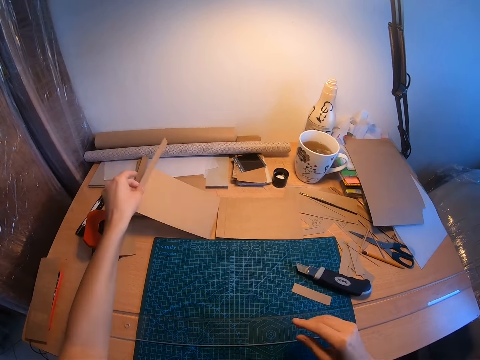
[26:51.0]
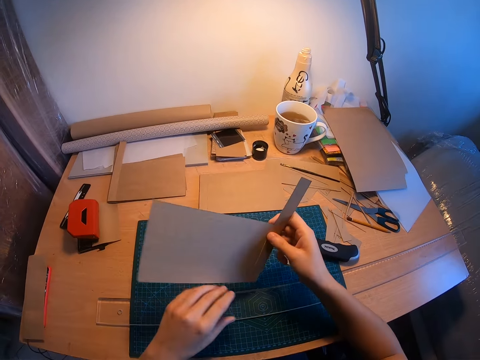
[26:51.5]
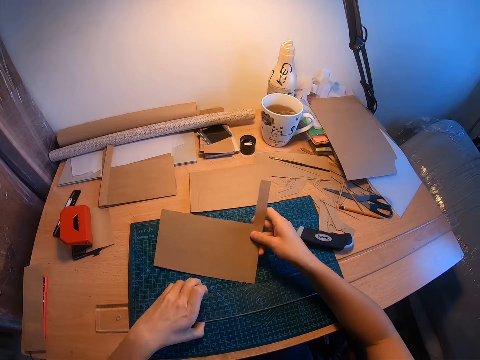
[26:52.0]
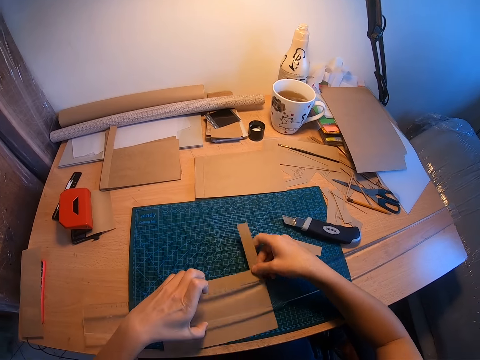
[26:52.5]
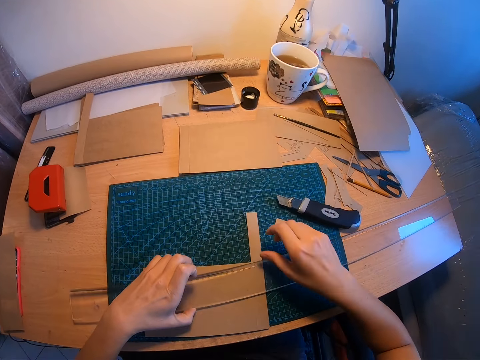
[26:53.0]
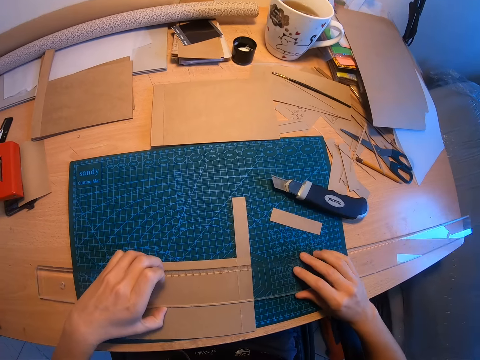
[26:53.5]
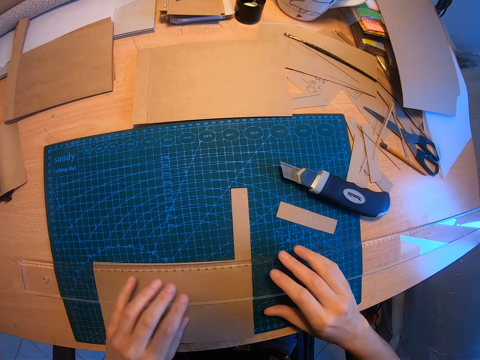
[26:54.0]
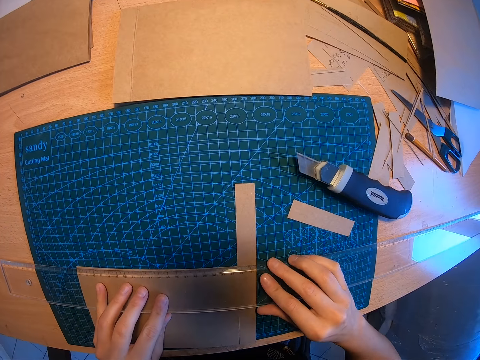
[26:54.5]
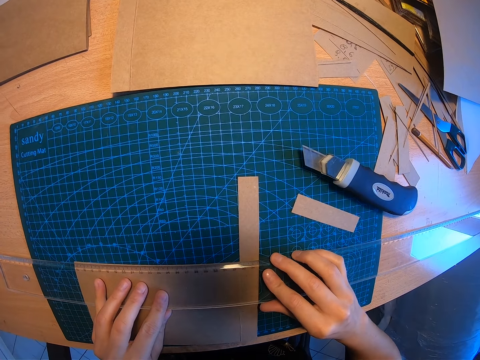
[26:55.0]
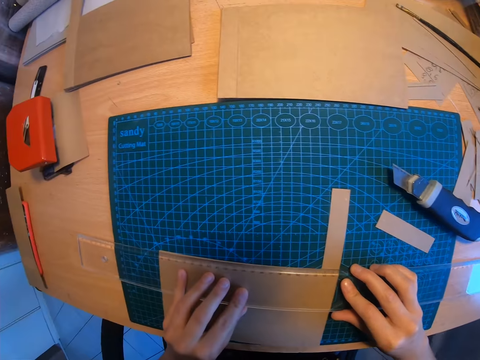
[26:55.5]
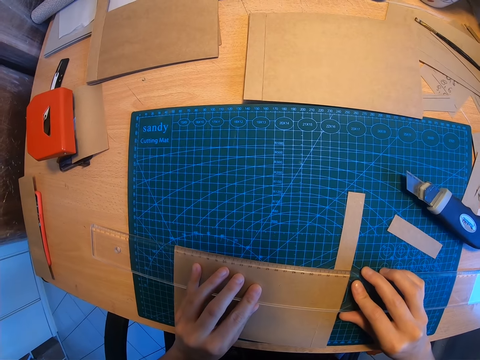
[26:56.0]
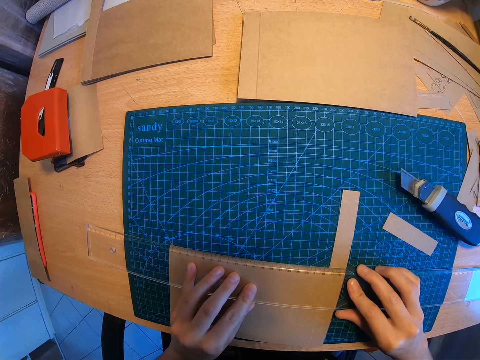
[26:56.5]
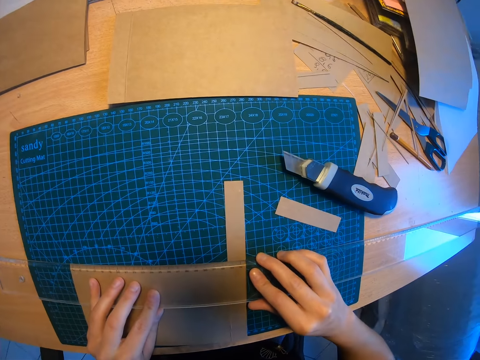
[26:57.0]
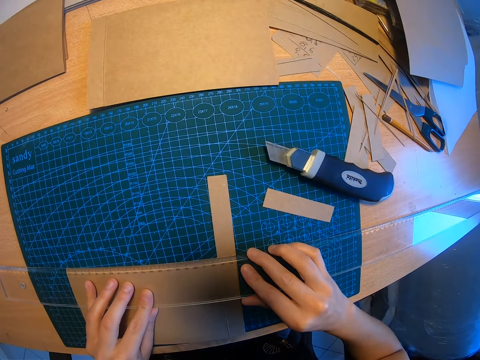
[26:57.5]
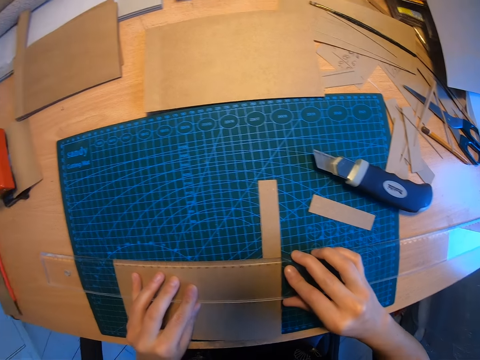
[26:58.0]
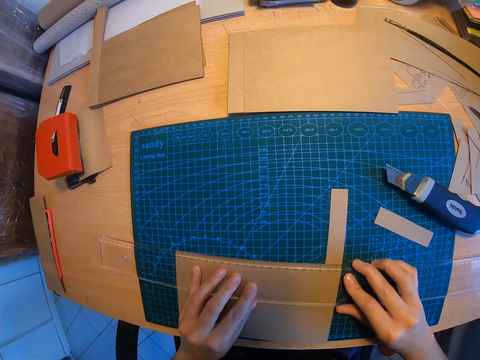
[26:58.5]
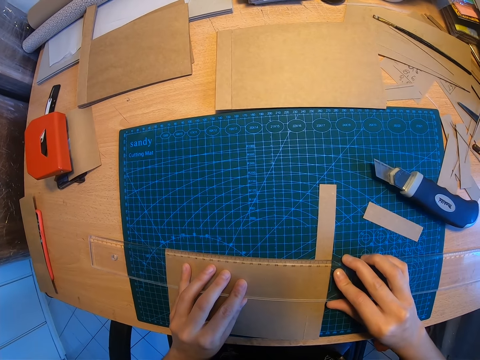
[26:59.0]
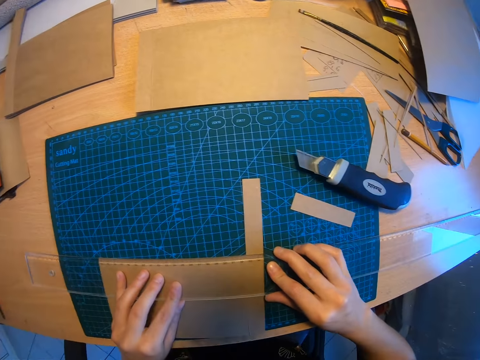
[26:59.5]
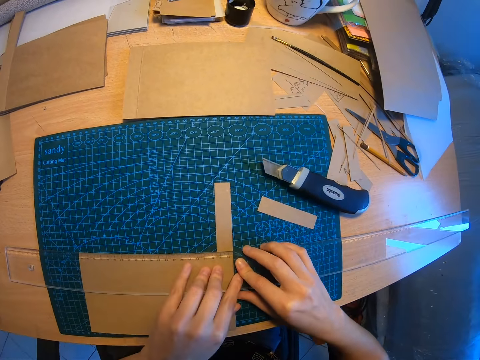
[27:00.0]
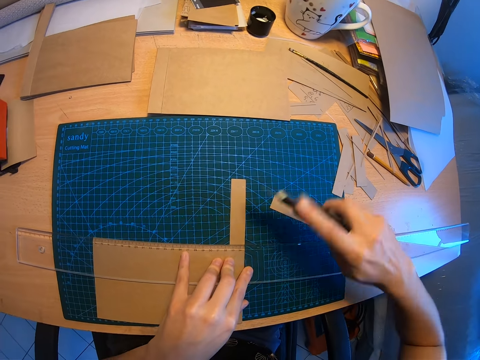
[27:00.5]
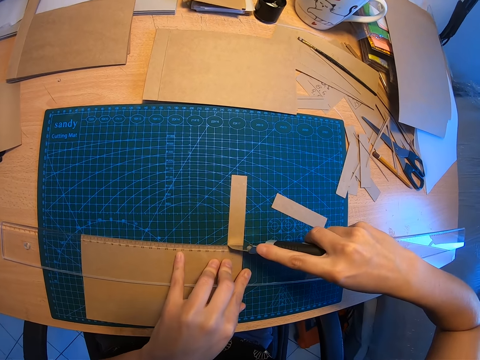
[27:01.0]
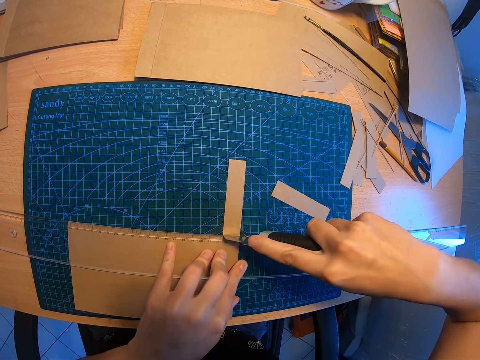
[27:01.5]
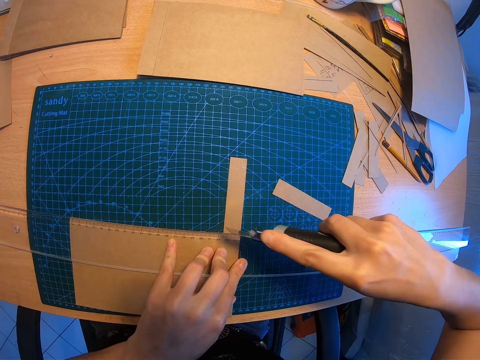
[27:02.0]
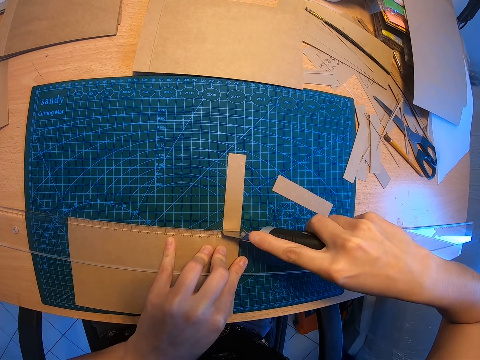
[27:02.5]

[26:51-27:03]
The camera wearer moves the paper cutter knife aside with her right hand. She picks up another brown or manila paper with her left hand. She moves the brown paper to her right hand. She raises the long ruler with her left hand. She drops the brown paper on the mat on the table under the ruler with her right hand. She measures the manila paper. She positions the long ruler with both hands. She picks up the paper cutter knife with her right hand. She cuts the brown paper with the paper cutter knife.

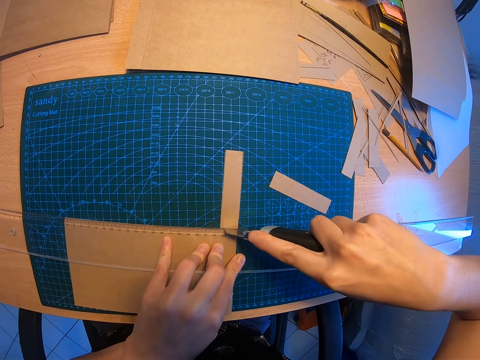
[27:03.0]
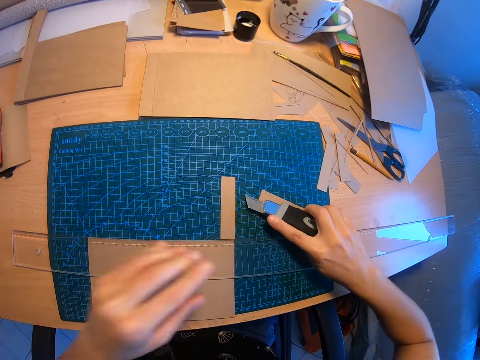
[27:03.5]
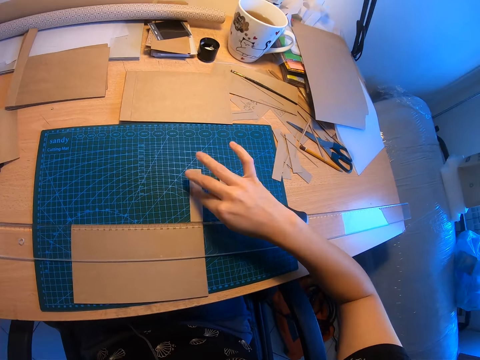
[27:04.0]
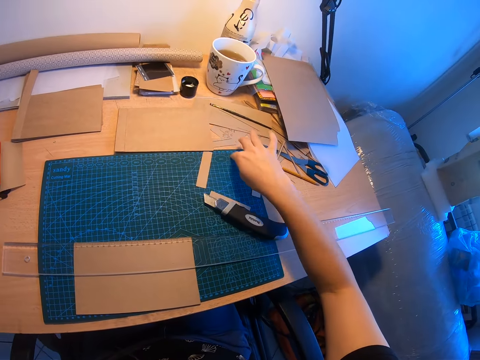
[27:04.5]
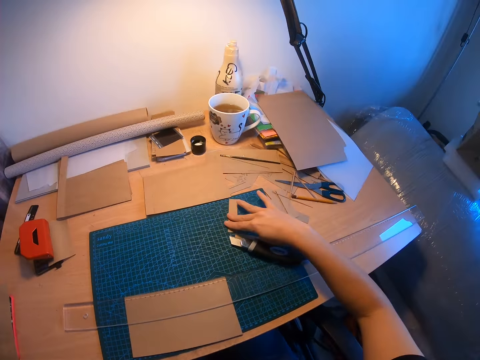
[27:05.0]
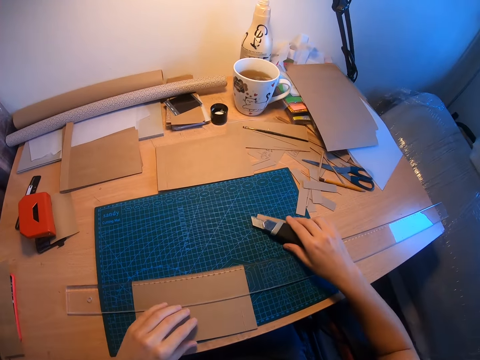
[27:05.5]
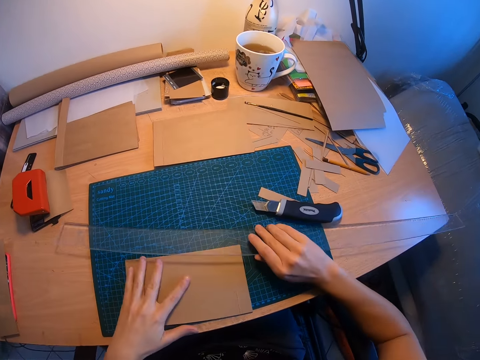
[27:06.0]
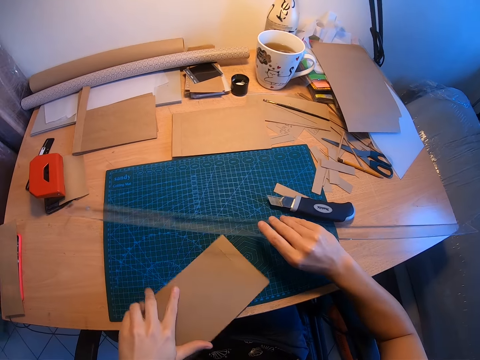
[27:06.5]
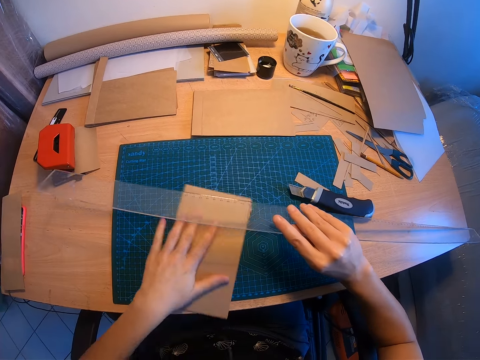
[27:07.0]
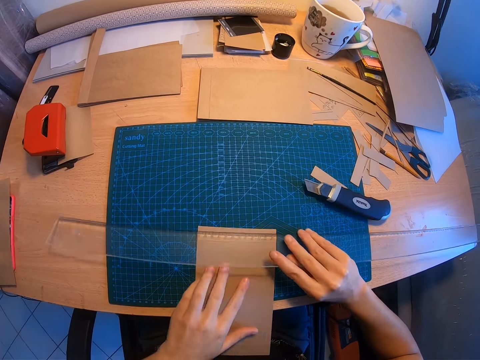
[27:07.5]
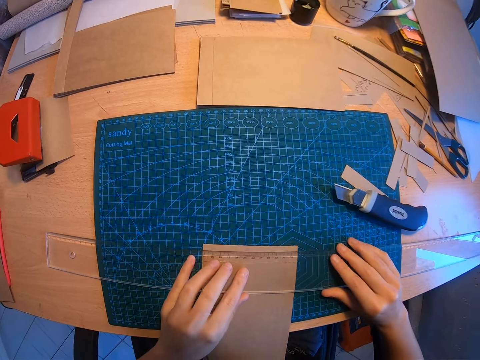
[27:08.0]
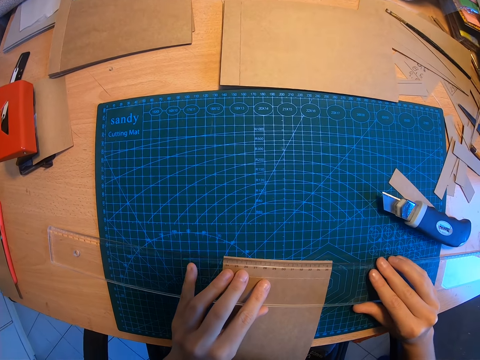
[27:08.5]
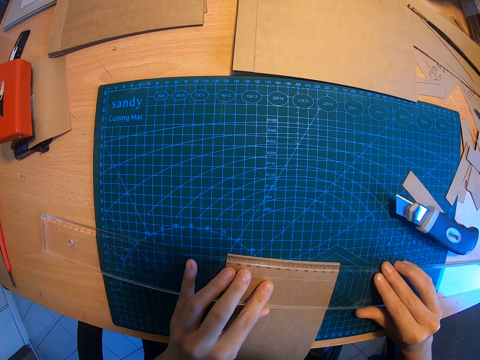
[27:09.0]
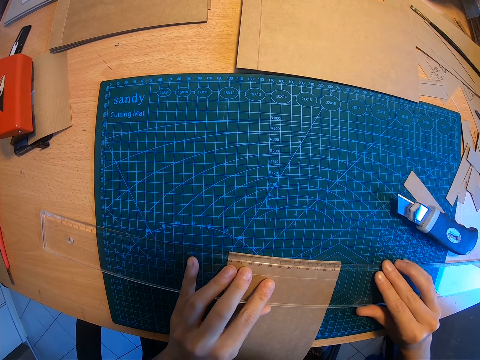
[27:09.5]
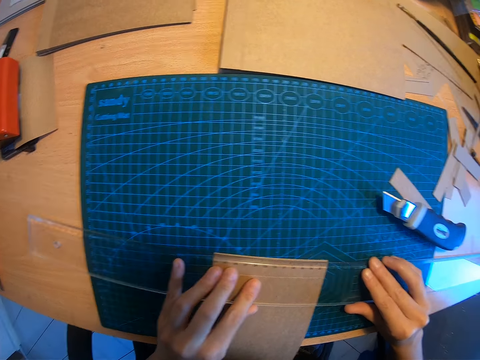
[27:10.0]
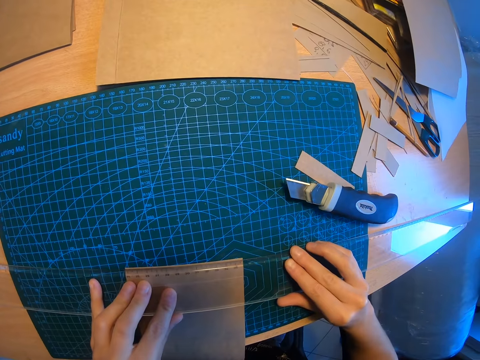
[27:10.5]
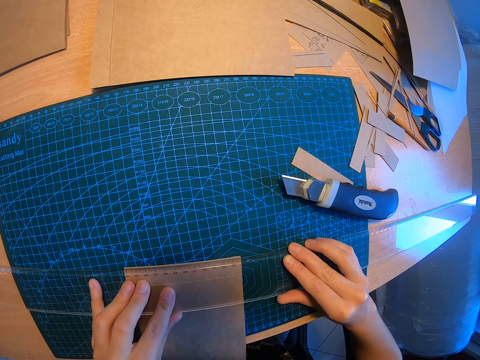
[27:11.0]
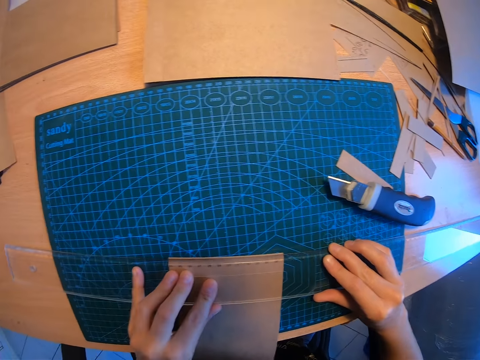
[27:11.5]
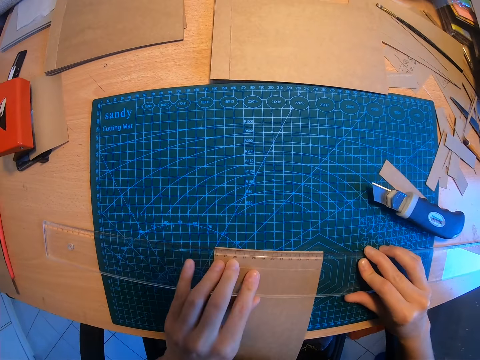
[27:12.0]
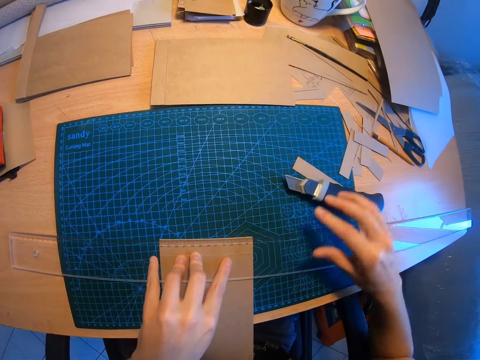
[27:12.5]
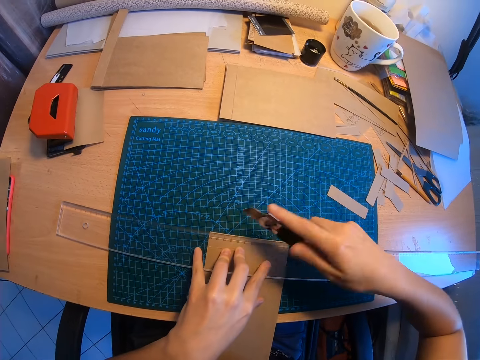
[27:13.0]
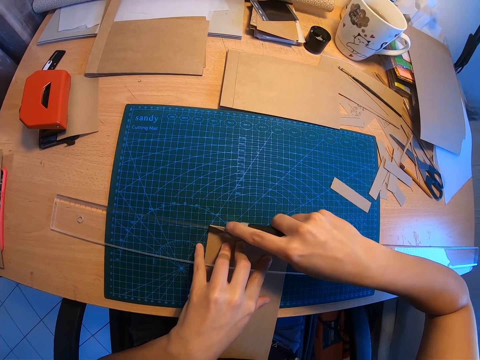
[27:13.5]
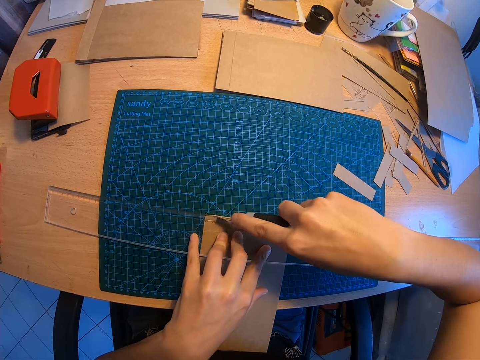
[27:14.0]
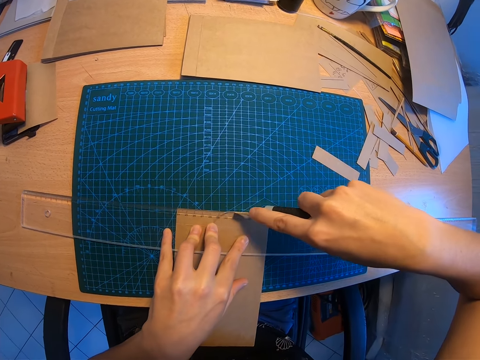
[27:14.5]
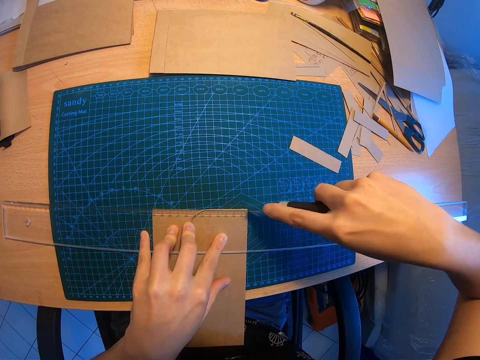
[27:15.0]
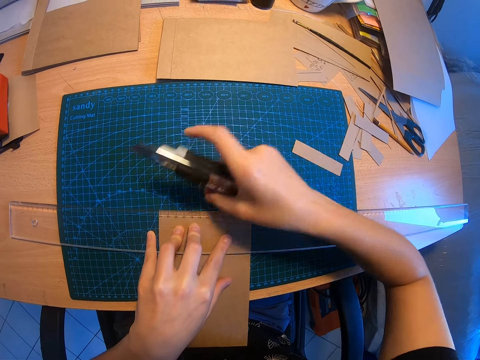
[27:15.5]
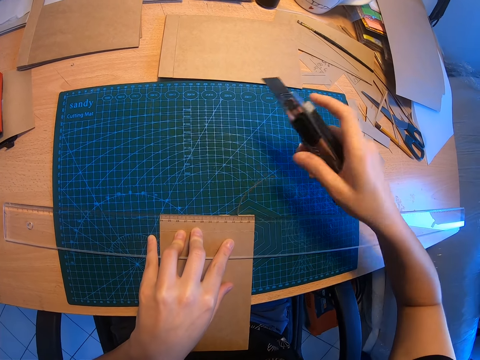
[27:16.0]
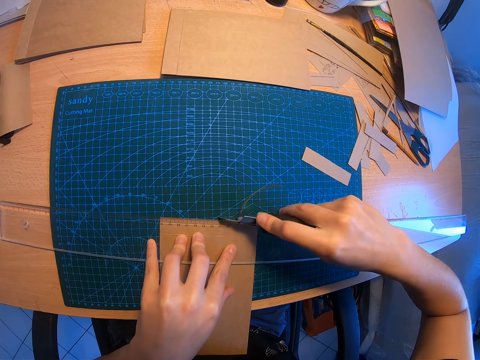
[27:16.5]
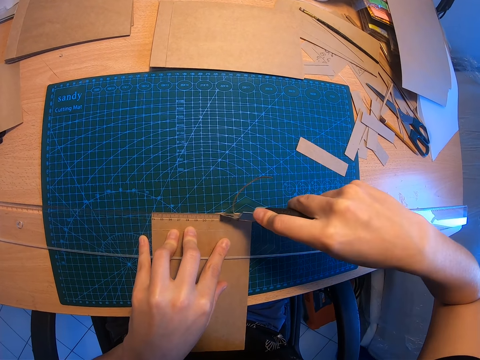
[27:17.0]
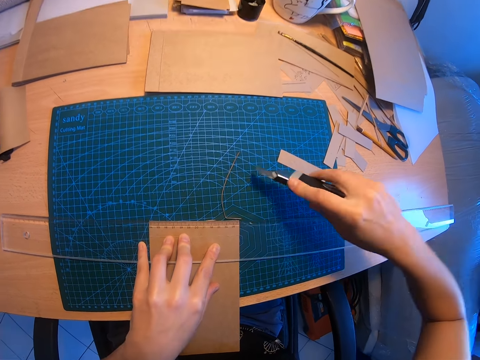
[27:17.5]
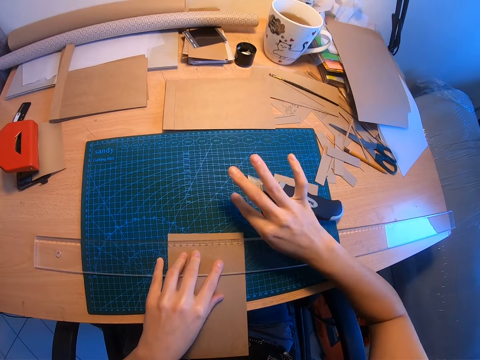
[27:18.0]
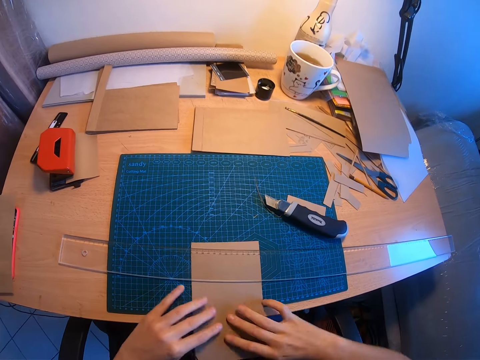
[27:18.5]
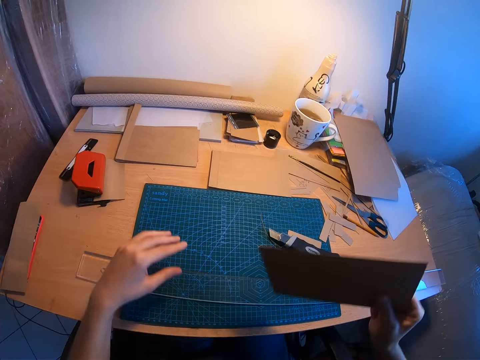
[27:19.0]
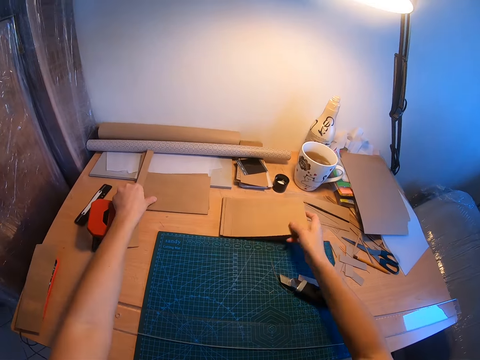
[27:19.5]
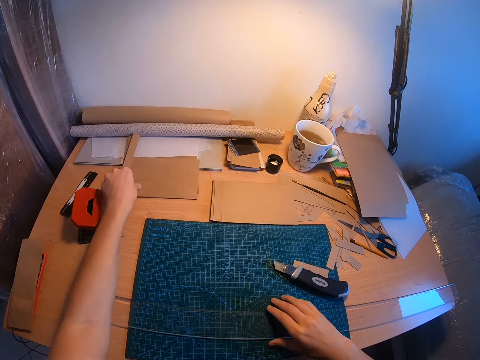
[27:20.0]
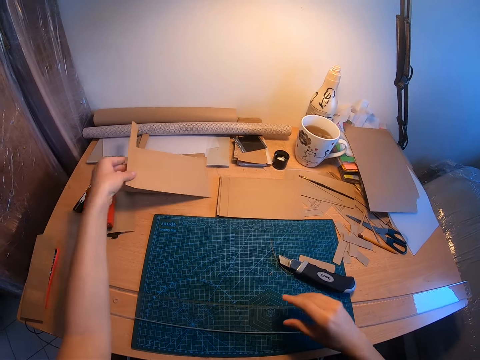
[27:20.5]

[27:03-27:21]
The camera wearer drops the paper cutter knife or utility knife on the table. She moves the cut papers away with her right hand. She touches the utility knife. She moves the paper cutter knife with her right hand. She raises the long ruler with her right hand. She turns the brown or manila paper. She measures the manila paper. She positions the long ruler with both hands. She picks up the paper cutter knife with her right hand. She cuts the brown paper. She moves the cut paper away with her right hand. She cuts the brown paper with the paper cutter knife. She drops the paper cutter knife on the table. She wipes off the dirt. She moves the cut paper away with her right hand. She picks up the brown paper. She drops the brown paper on another part of the table. She picks up another brown paper from the table with her left hand.
